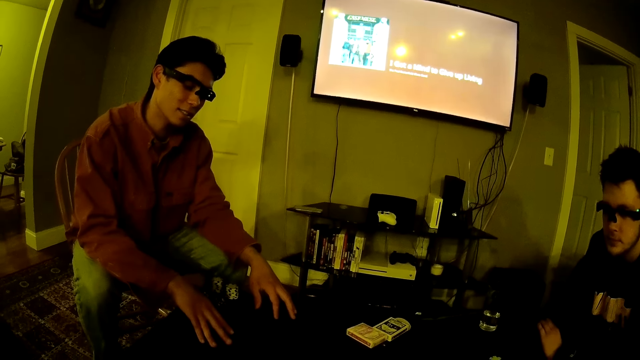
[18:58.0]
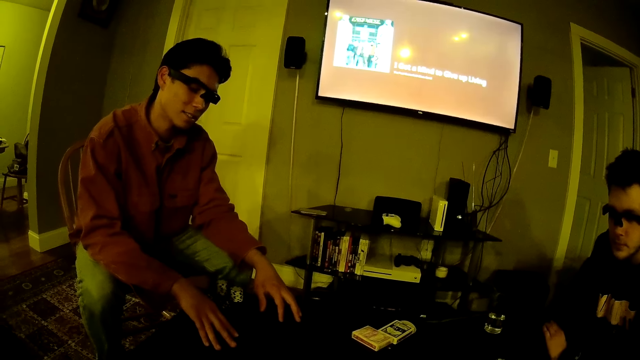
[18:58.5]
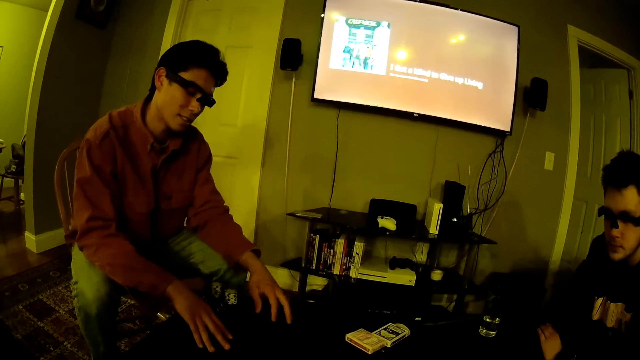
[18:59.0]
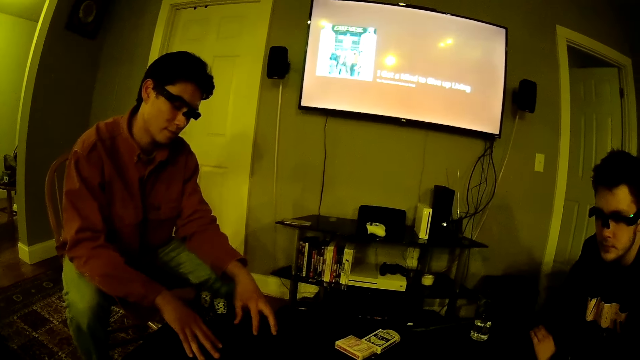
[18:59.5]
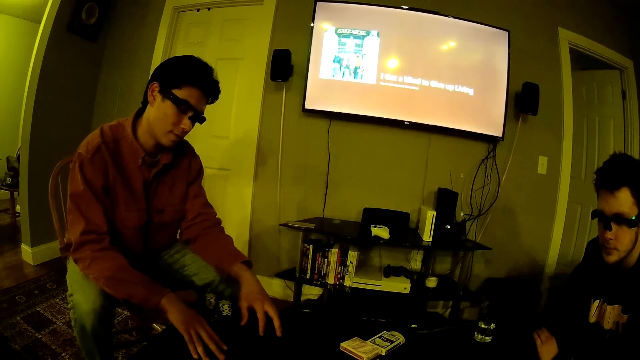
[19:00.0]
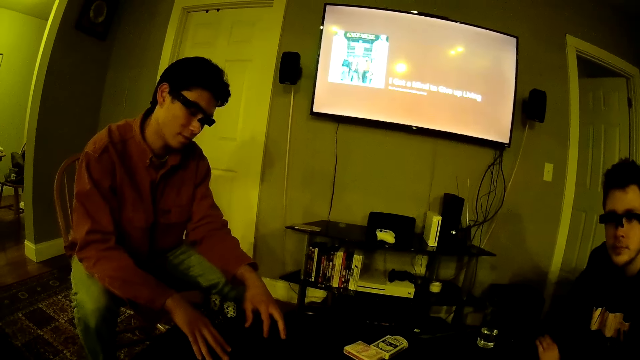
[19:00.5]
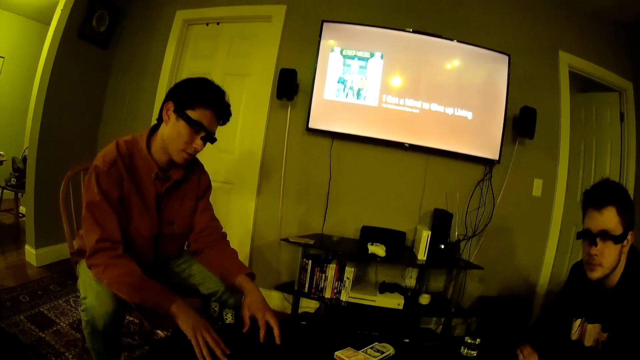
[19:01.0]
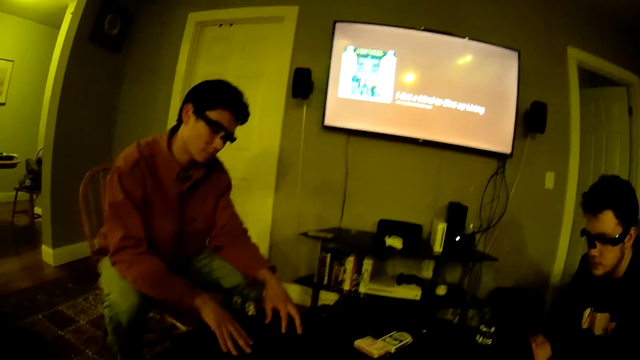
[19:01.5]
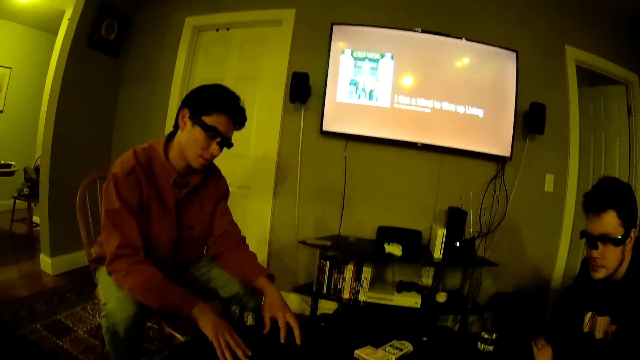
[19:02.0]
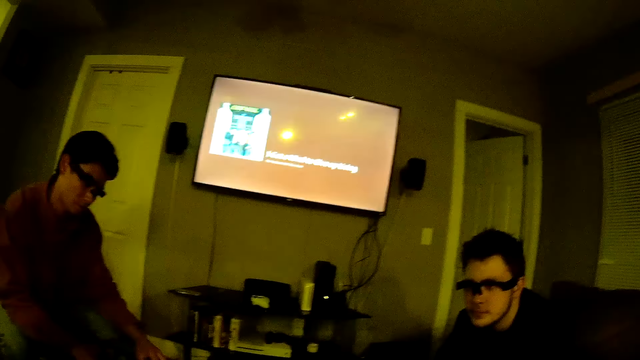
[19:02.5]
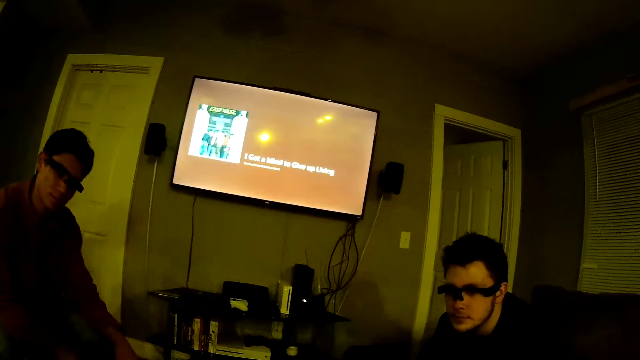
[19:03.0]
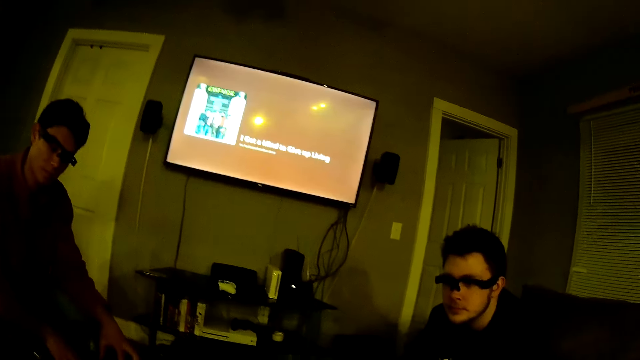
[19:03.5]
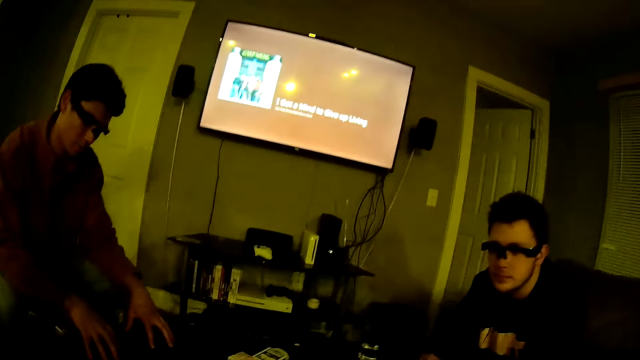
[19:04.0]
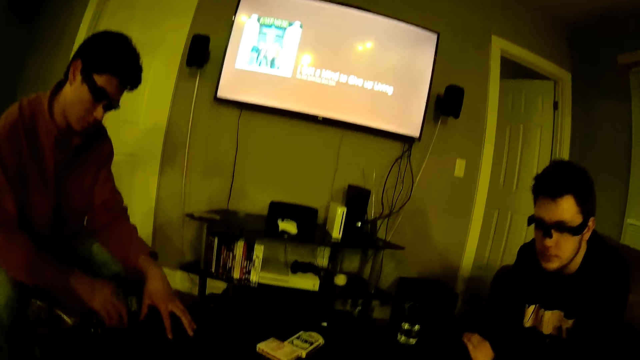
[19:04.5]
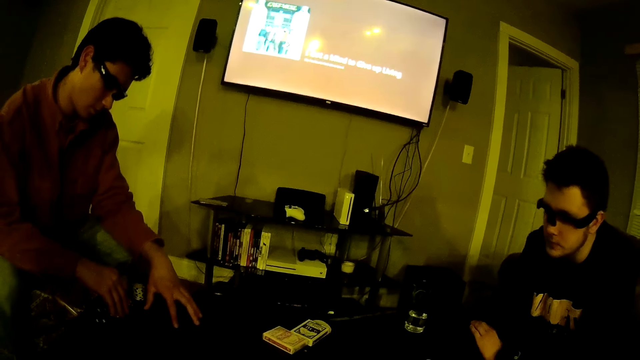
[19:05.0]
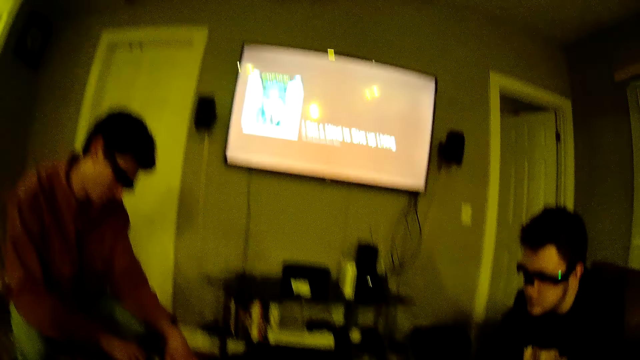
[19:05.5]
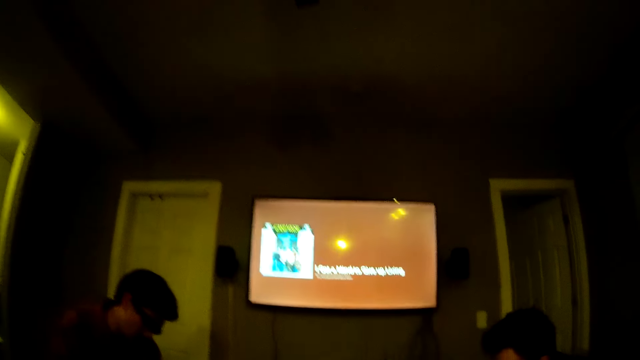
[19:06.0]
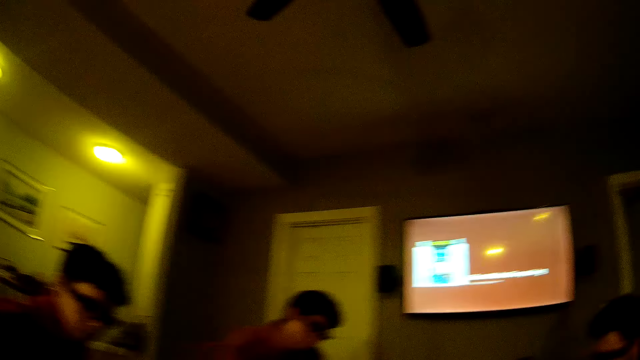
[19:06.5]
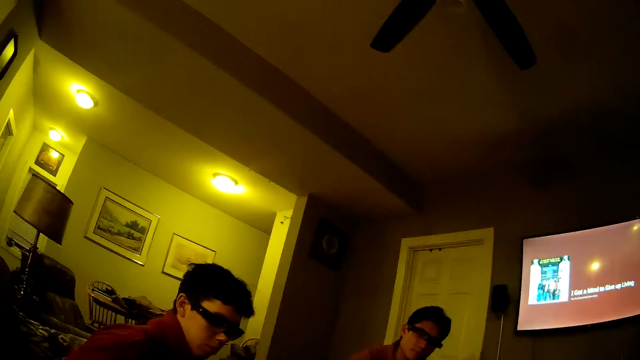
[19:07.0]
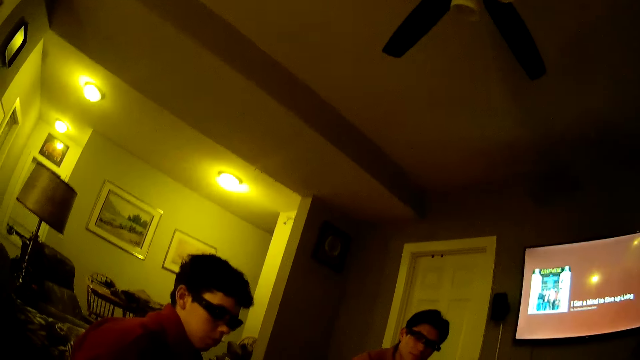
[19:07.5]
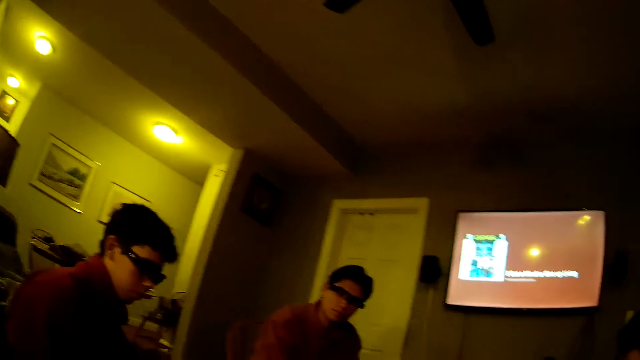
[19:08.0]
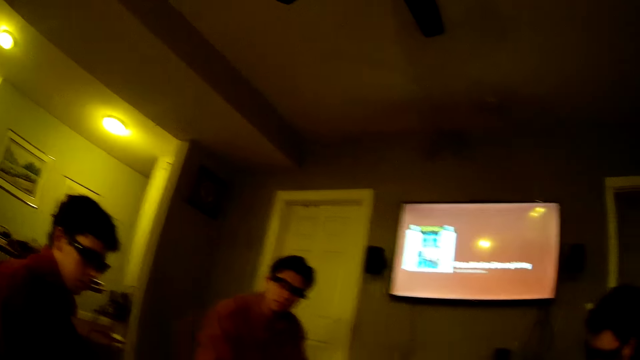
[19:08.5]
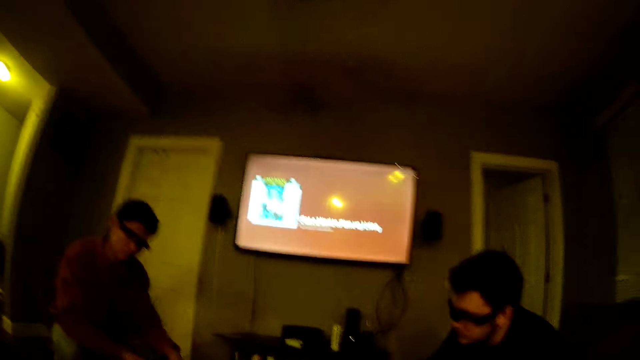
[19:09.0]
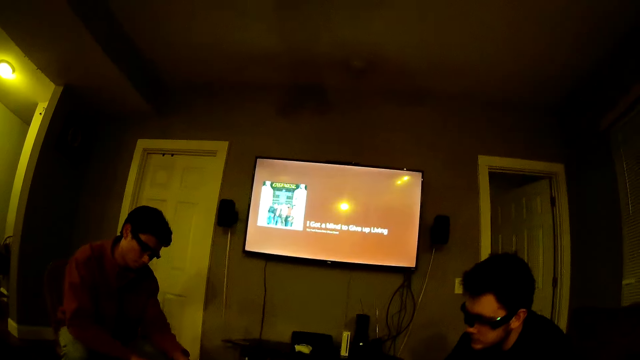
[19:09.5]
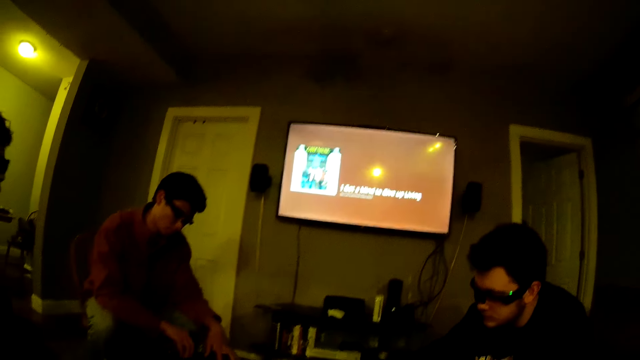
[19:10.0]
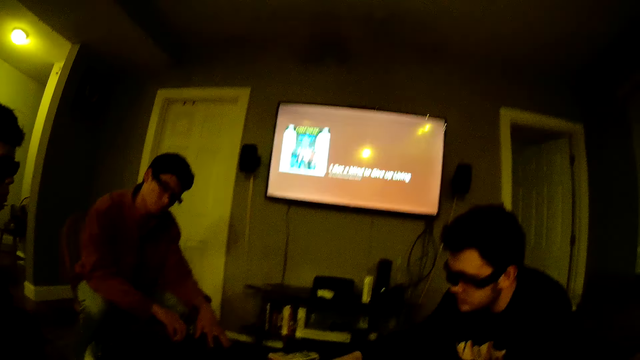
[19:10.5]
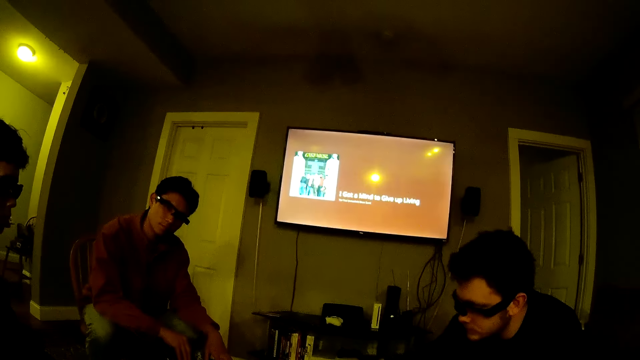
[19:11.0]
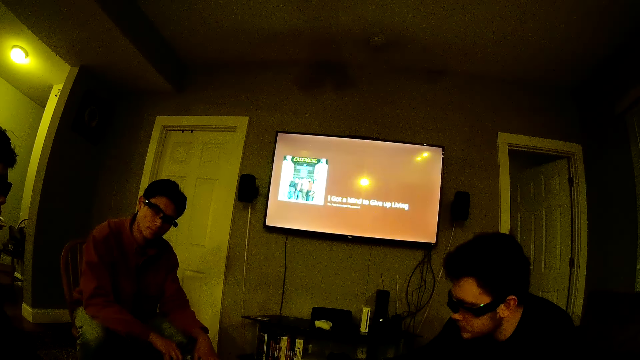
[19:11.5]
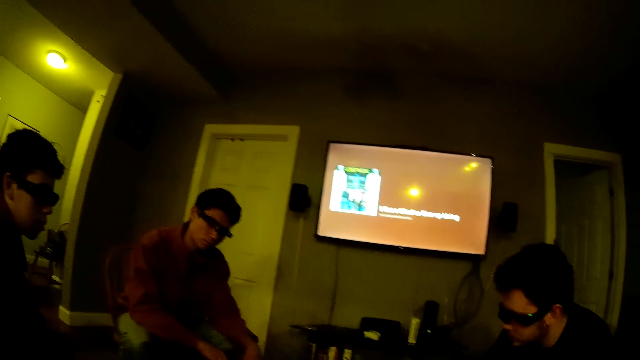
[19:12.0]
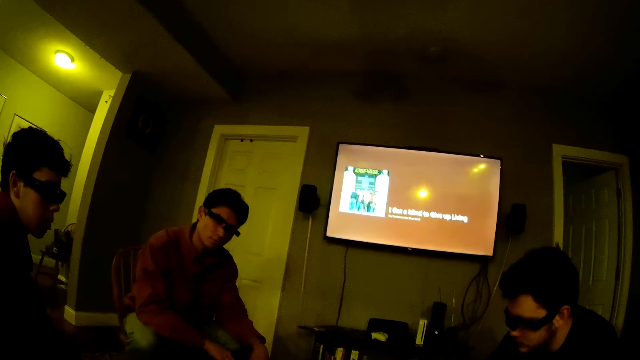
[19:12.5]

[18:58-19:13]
A man hits the wall. The camera wearer converses with three men. A man touches a pile of poker chips on the table with his right hand. The camera wearer looks around the house. The man touches the pile of poker chips on the table with his right hand again.

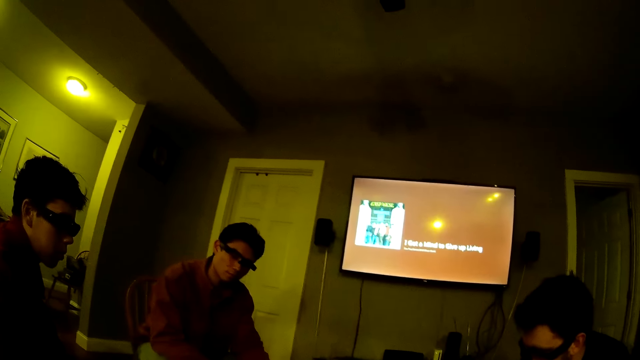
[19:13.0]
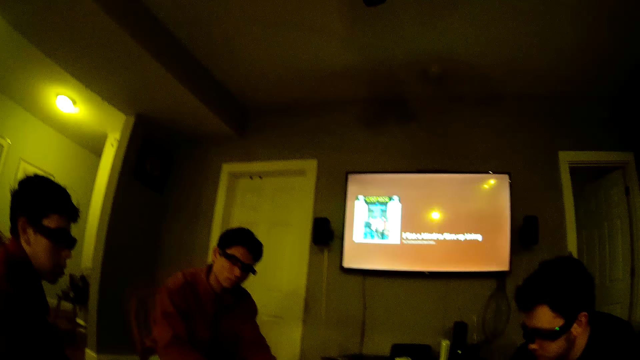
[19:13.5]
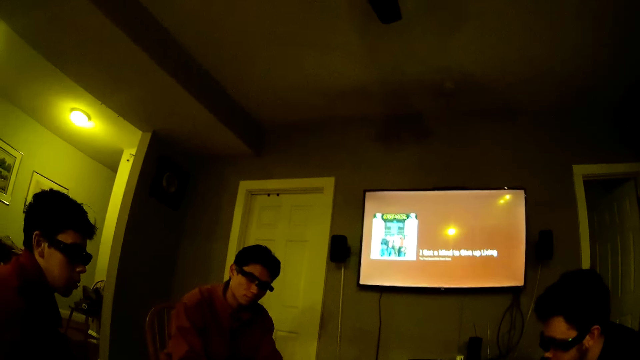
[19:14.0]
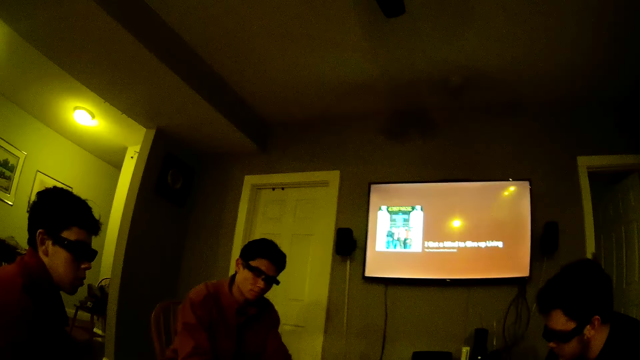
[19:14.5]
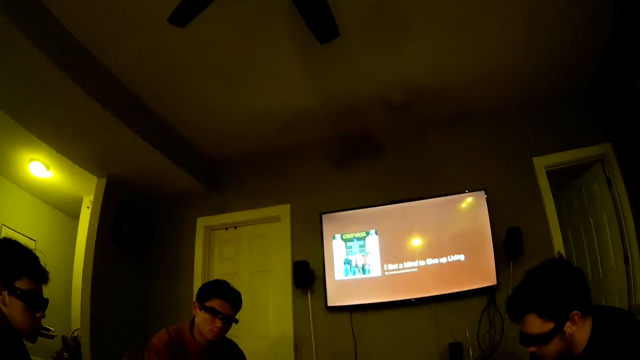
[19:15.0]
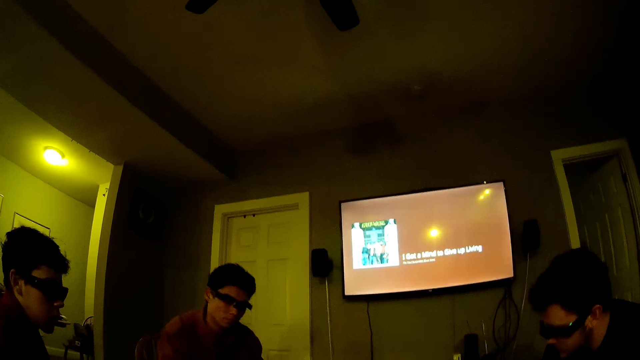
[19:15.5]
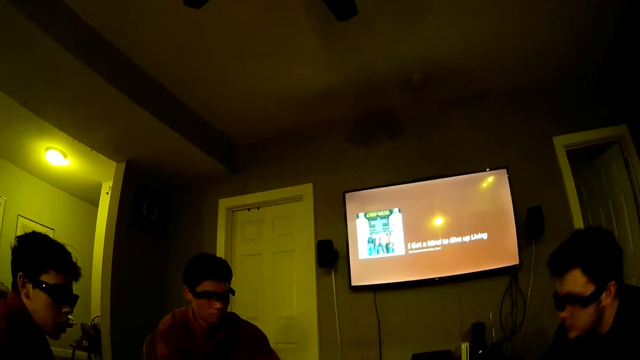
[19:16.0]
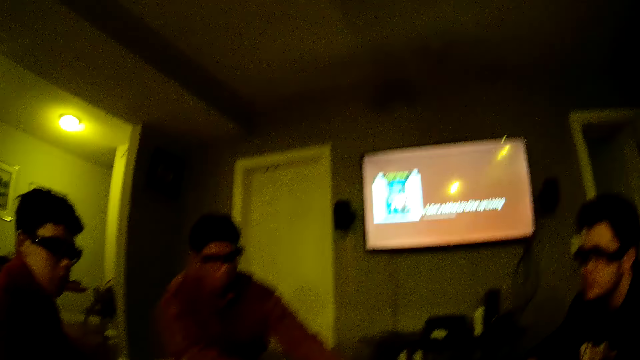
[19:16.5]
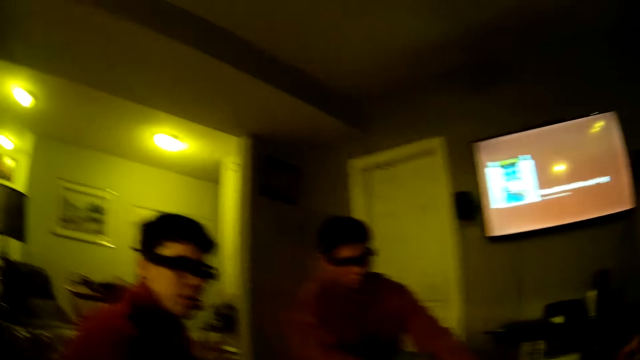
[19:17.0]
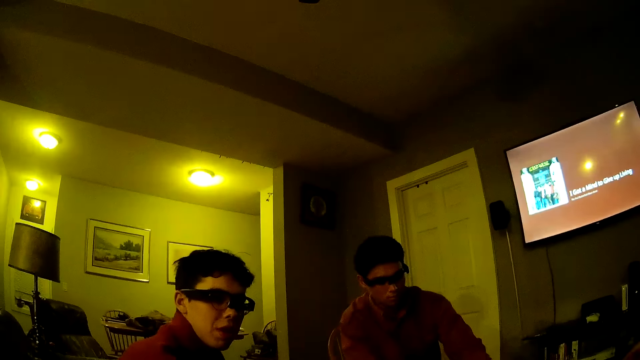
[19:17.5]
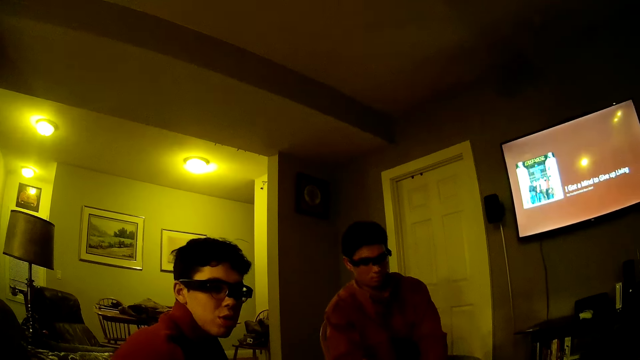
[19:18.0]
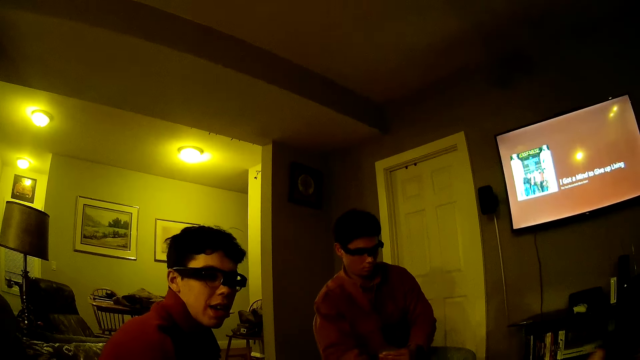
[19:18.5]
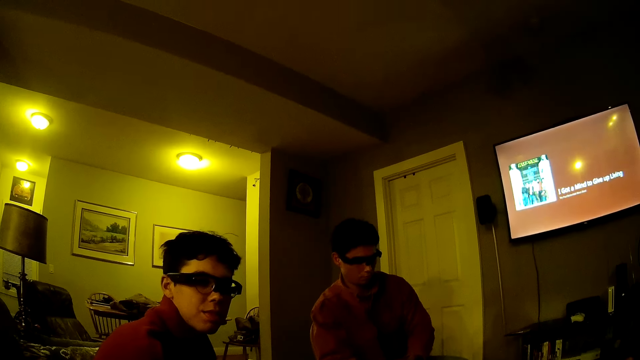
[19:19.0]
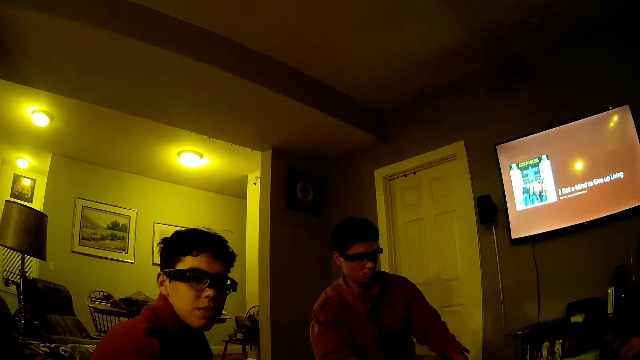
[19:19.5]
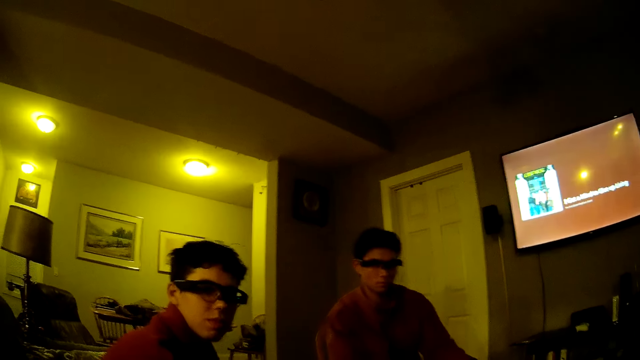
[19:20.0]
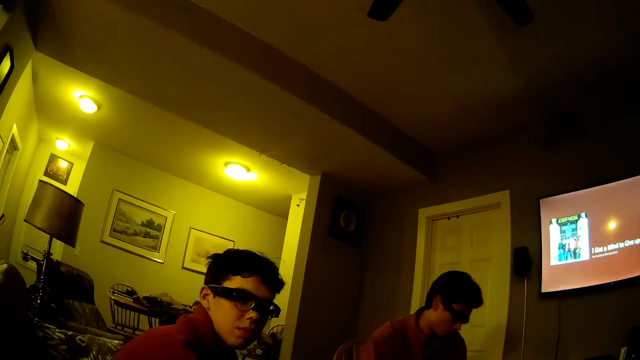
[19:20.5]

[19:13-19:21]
The camera wearer converses with three men. One of the men converses with the camera wearer.
